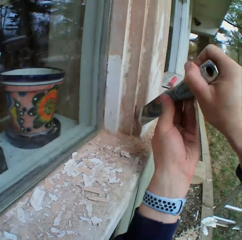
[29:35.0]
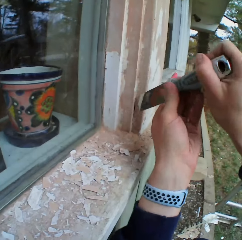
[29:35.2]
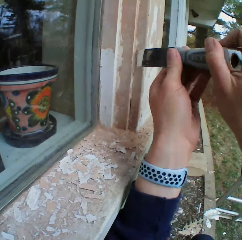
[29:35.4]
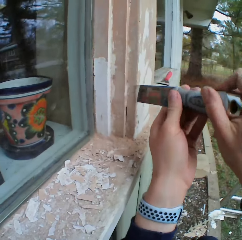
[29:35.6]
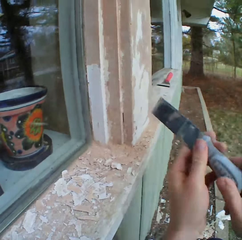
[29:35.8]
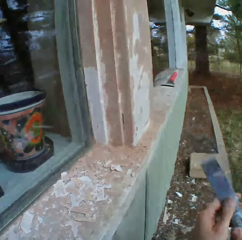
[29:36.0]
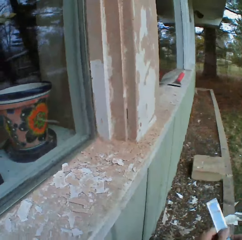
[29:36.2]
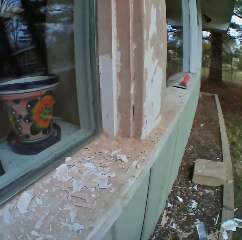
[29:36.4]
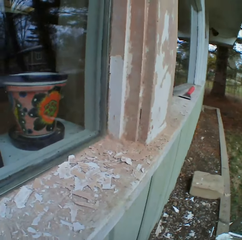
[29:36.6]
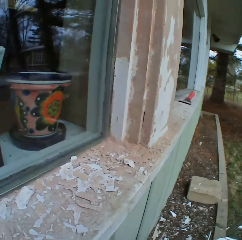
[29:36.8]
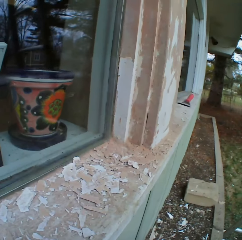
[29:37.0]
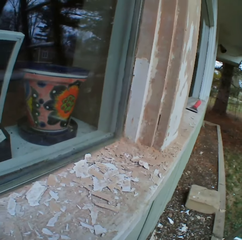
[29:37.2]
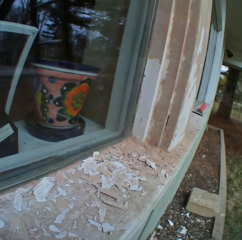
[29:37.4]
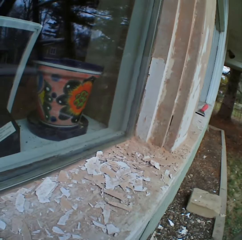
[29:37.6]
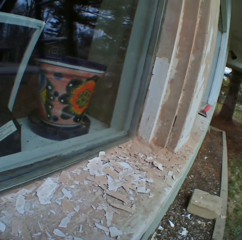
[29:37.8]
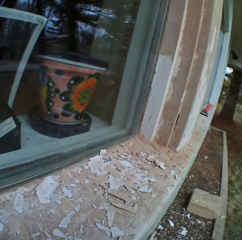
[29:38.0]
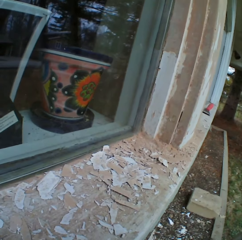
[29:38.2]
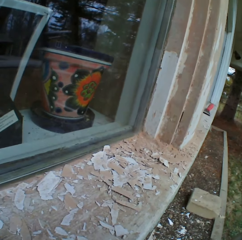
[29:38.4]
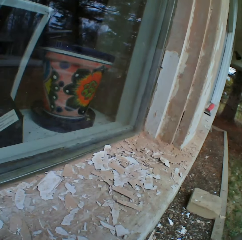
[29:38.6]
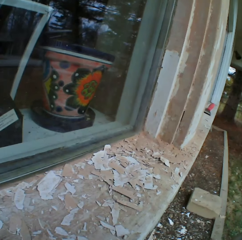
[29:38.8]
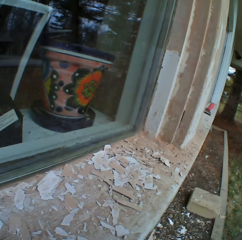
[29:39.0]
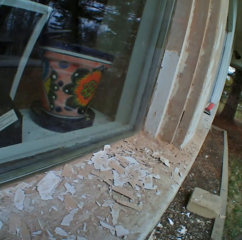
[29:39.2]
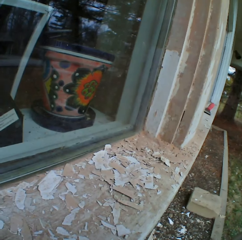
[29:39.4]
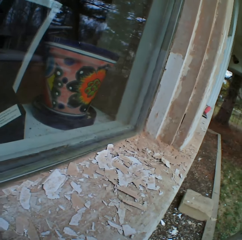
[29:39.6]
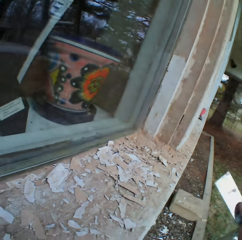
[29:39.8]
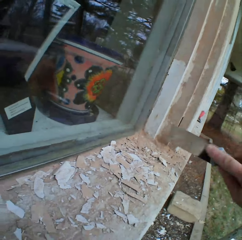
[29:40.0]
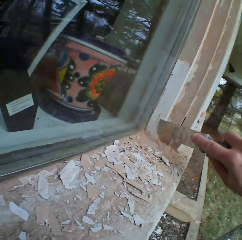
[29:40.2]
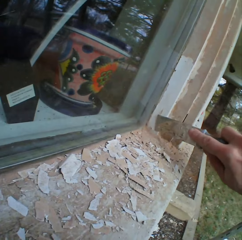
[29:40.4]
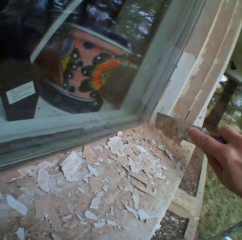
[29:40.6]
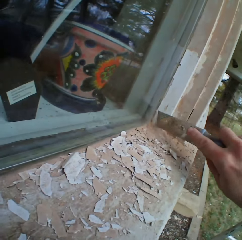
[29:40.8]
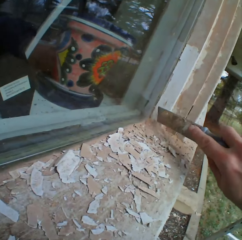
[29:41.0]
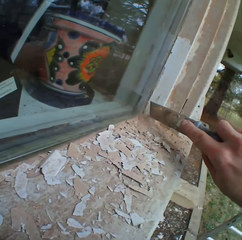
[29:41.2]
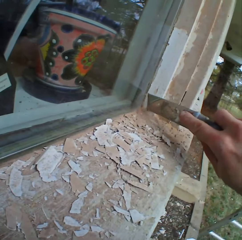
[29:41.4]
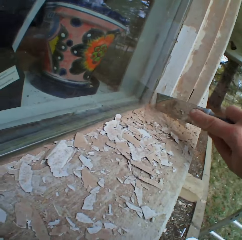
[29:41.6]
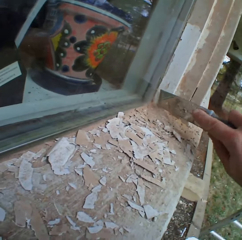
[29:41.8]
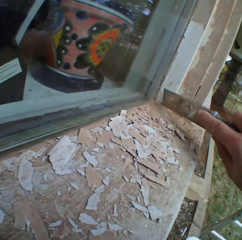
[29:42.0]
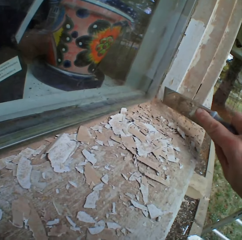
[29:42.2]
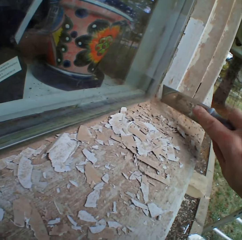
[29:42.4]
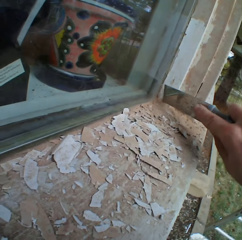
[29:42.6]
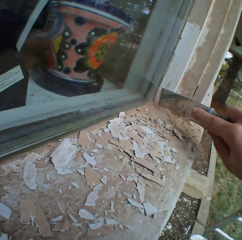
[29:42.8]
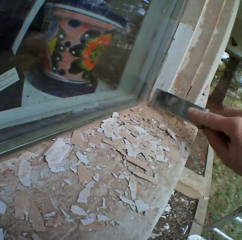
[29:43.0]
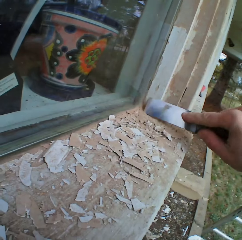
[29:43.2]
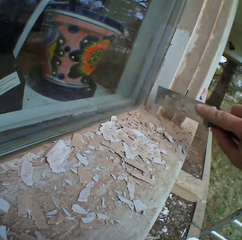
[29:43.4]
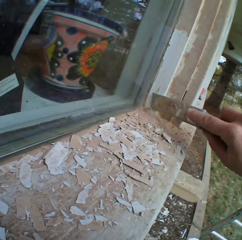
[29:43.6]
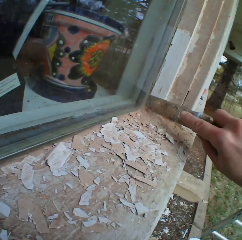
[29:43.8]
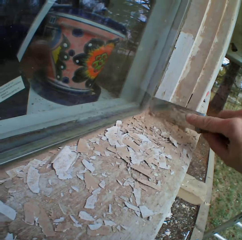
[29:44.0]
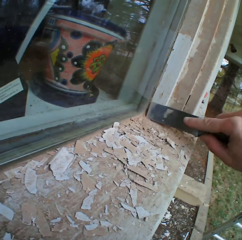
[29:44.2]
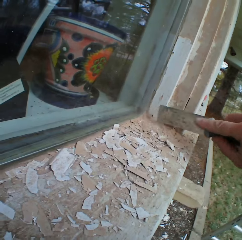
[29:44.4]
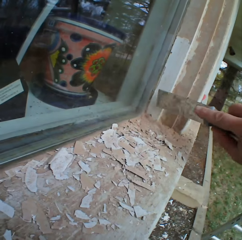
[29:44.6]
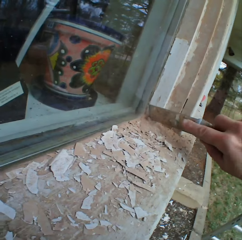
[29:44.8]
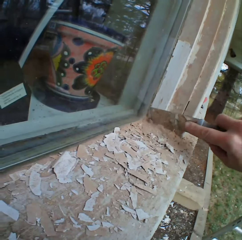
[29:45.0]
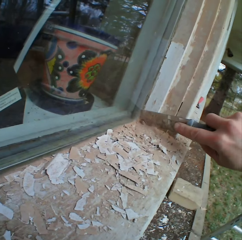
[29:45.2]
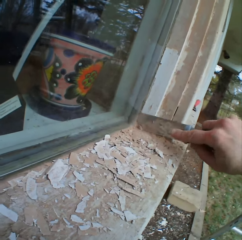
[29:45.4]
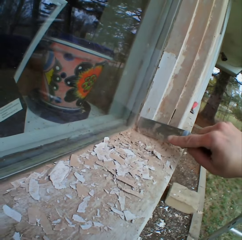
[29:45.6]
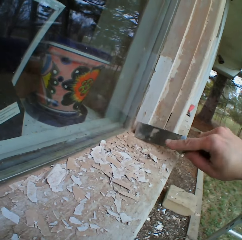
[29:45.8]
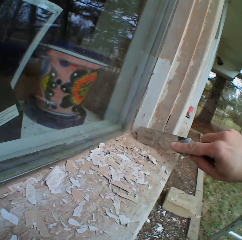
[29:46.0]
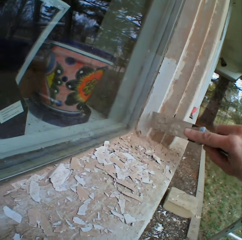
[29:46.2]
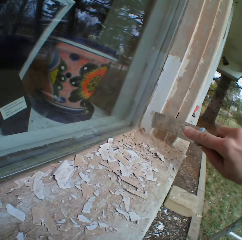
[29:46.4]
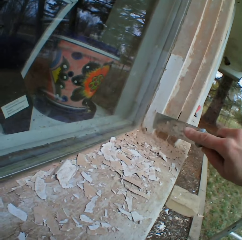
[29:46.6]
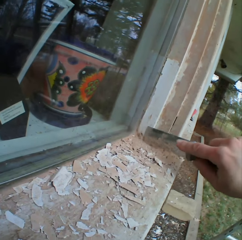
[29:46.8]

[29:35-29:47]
The camera wearer stops to remove the dried paint for a while. They look at the surface. They remove the dried paint on the edge of the wall.

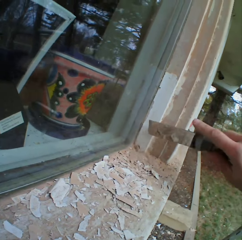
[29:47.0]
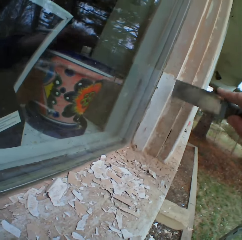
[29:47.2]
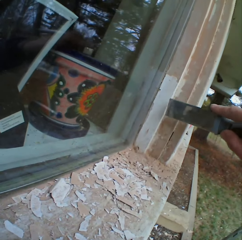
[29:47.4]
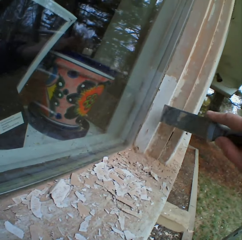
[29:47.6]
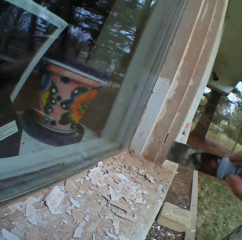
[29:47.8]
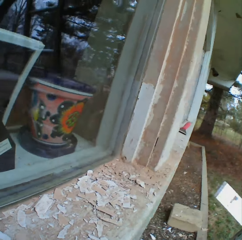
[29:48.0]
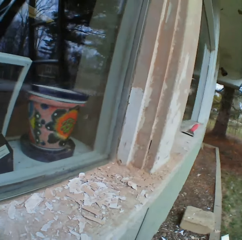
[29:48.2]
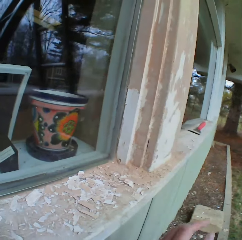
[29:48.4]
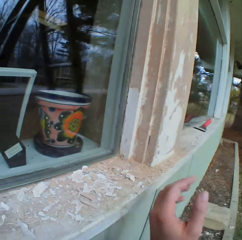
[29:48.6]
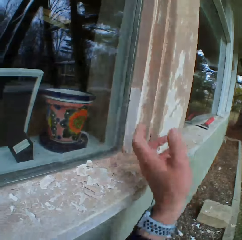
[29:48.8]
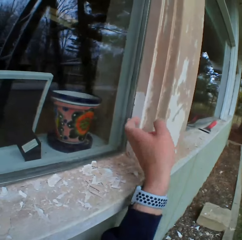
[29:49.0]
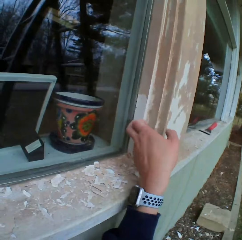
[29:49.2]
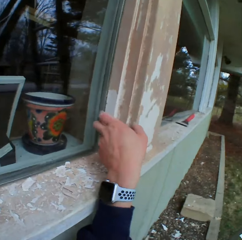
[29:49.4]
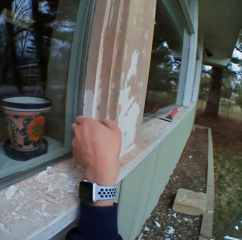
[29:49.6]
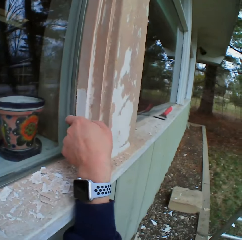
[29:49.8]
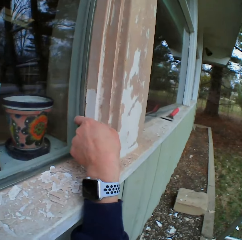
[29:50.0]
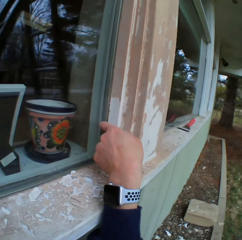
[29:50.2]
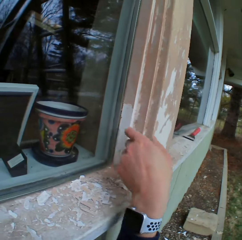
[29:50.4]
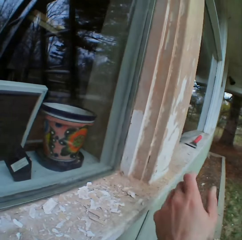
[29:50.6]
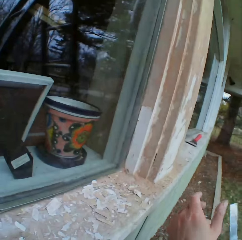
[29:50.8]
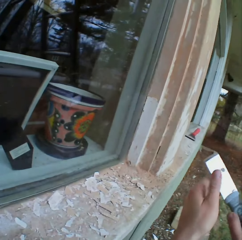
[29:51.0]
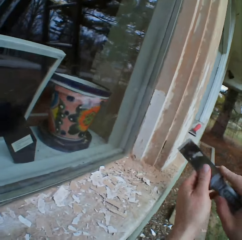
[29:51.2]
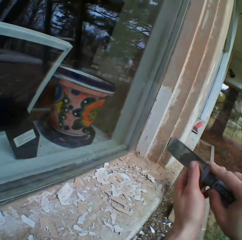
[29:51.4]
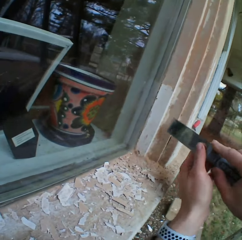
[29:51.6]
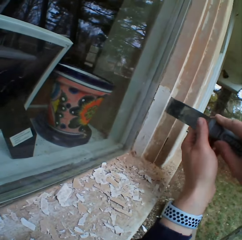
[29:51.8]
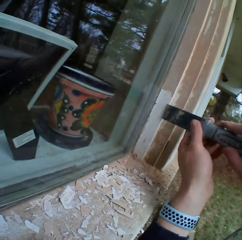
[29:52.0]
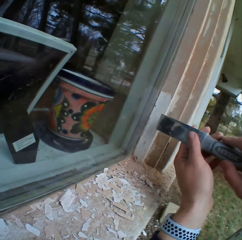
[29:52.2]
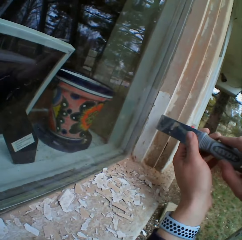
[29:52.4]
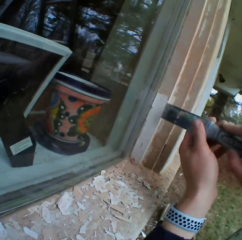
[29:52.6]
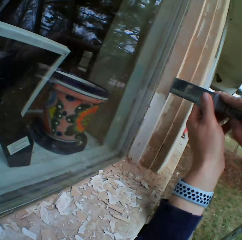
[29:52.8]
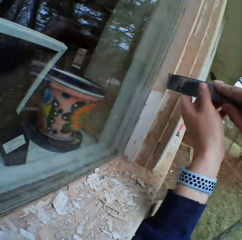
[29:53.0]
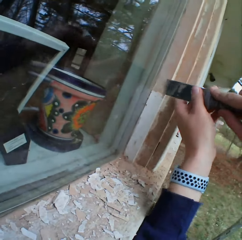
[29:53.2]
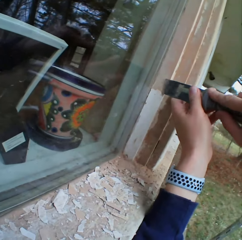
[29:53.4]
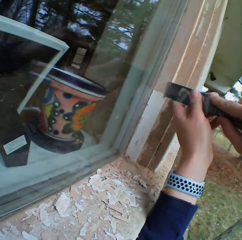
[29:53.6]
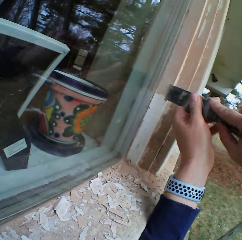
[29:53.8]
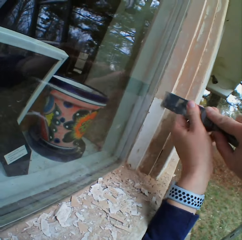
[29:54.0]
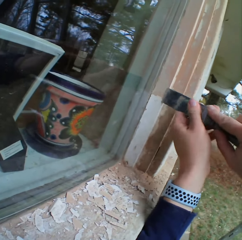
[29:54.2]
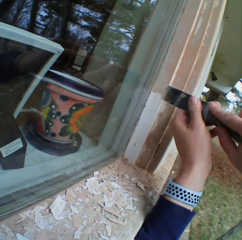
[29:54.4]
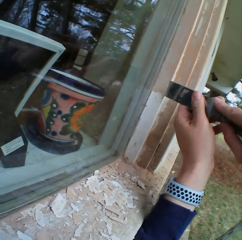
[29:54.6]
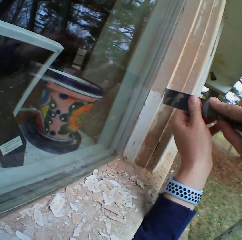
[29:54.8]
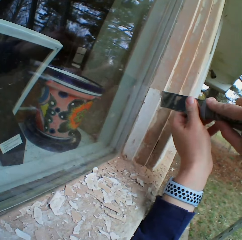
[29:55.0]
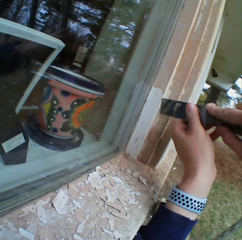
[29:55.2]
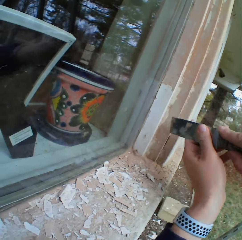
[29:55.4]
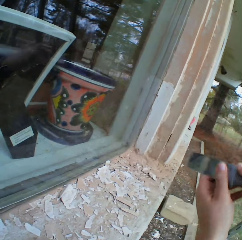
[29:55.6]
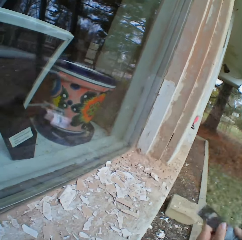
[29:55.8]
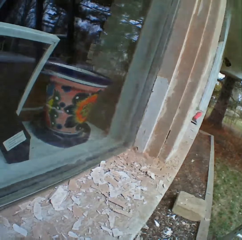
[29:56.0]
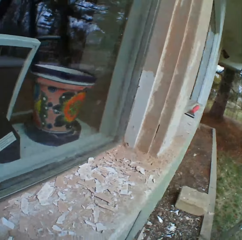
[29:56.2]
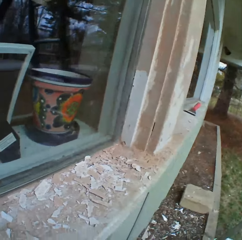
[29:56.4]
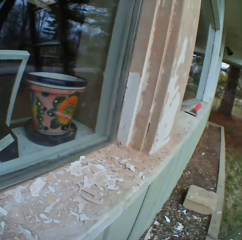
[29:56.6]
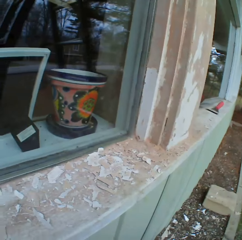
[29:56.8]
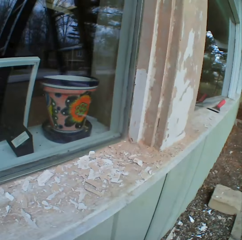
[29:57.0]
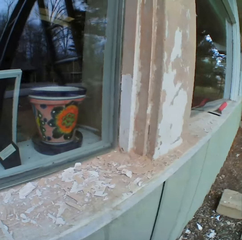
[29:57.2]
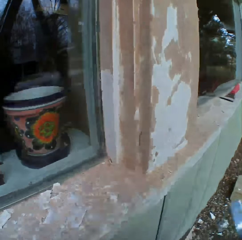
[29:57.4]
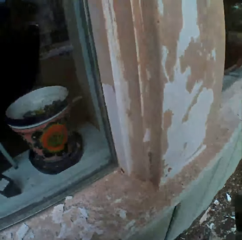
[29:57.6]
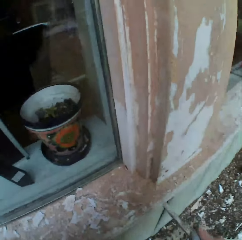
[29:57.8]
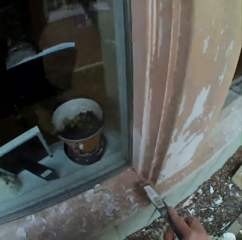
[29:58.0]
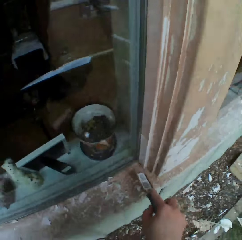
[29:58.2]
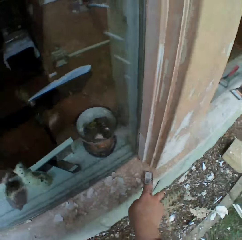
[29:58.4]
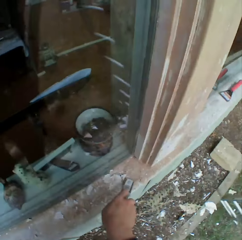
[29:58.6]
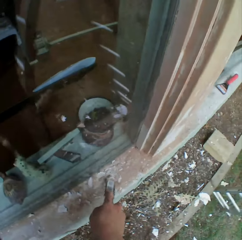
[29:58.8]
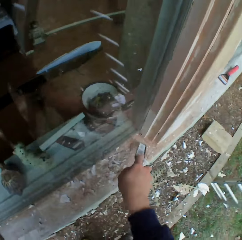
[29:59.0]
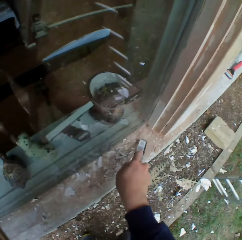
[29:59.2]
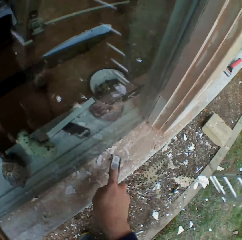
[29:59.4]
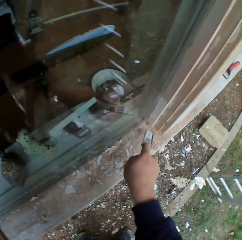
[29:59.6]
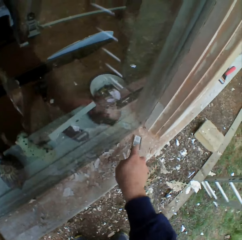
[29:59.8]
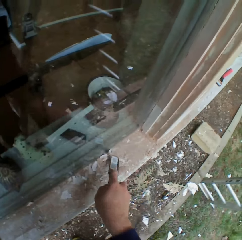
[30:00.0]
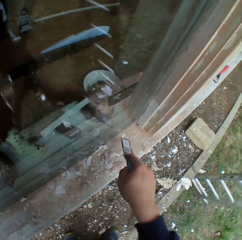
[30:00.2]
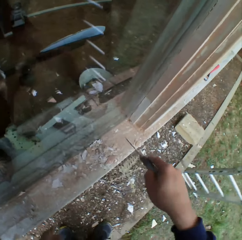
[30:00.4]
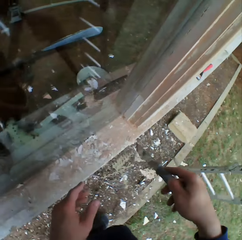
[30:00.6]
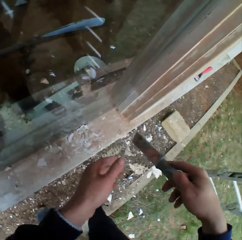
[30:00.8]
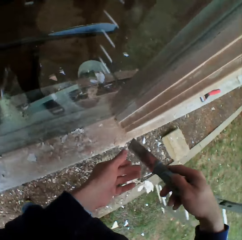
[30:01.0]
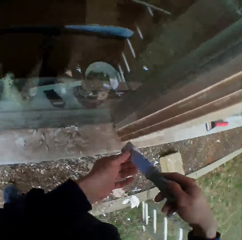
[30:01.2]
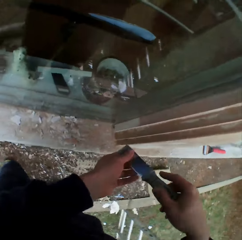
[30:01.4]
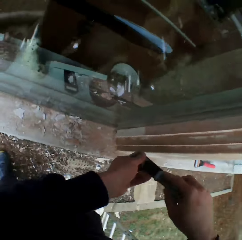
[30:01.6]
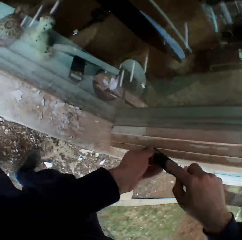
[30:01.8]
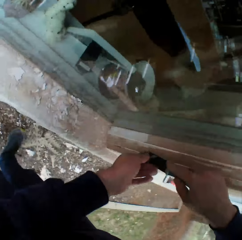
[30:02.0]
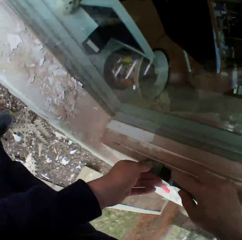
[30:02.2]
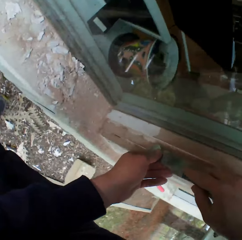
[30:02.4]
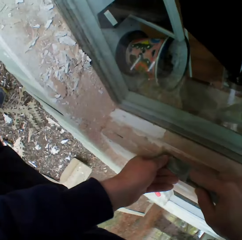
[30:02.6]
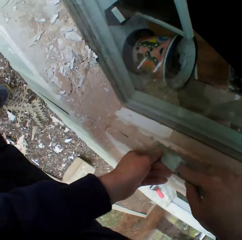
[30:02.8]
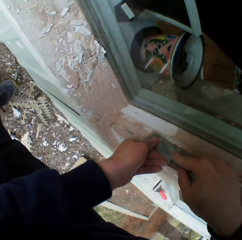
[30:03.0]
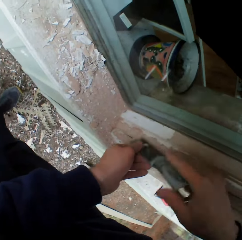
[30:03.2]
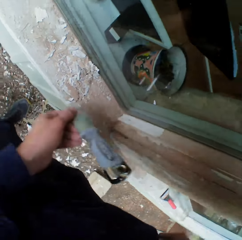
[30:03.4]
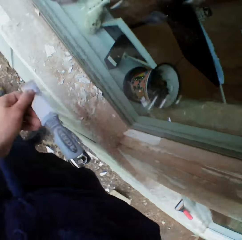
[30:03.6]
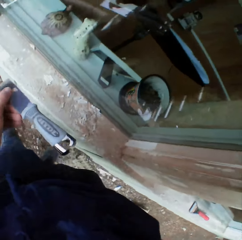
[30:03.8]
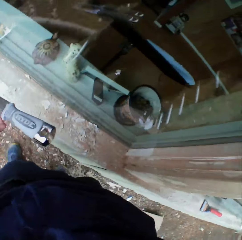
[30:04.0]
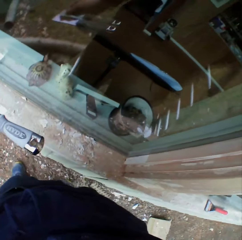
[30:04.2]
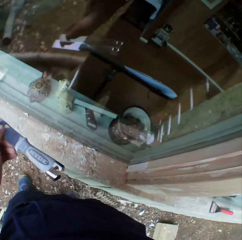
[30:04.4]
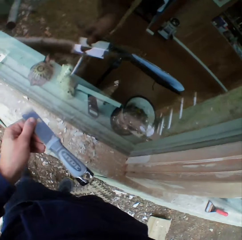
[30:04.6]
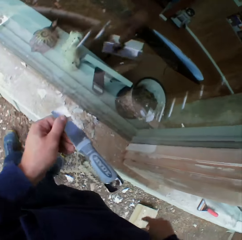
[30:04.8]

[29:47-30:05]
The camera wearer touches the wall with his fingers. He scrapes the surface, looks at the surface and stands from his knees. He wipes off the paint with the metal scraper. He moves beside the wall and moves the hands.
